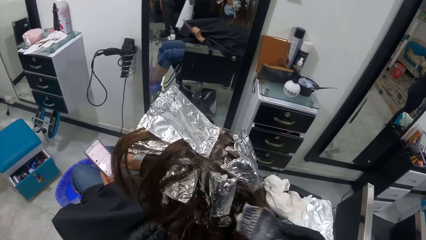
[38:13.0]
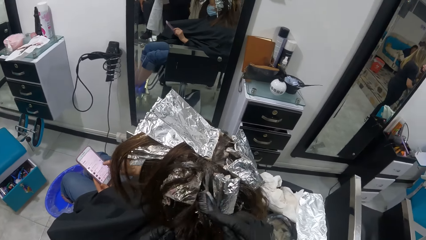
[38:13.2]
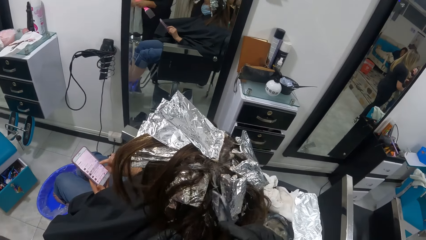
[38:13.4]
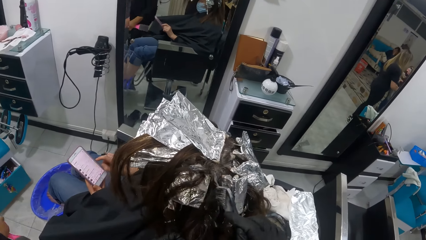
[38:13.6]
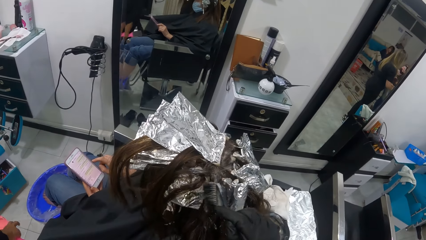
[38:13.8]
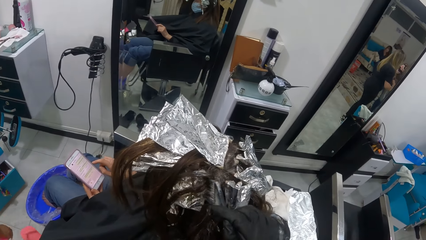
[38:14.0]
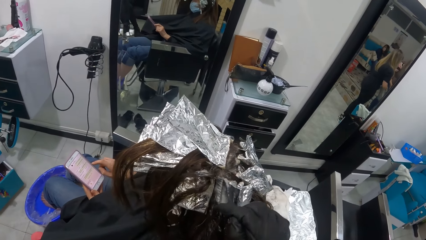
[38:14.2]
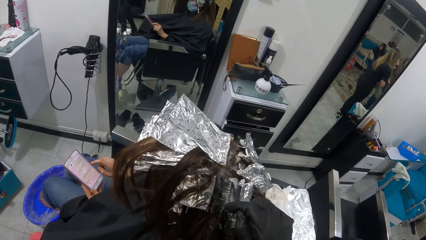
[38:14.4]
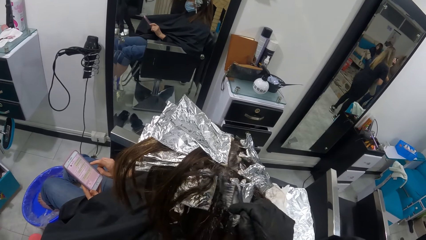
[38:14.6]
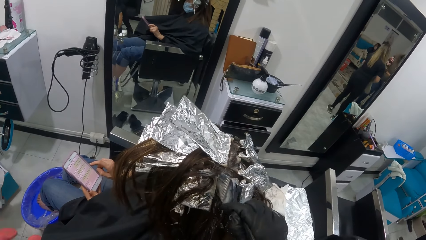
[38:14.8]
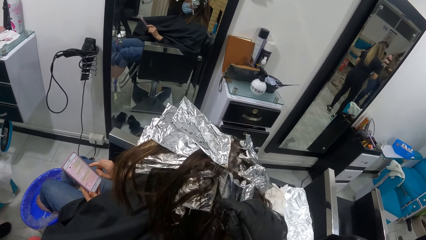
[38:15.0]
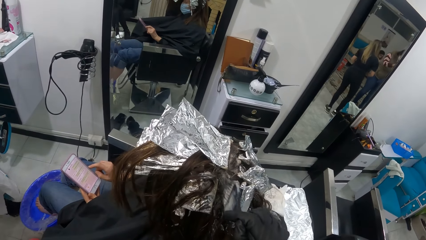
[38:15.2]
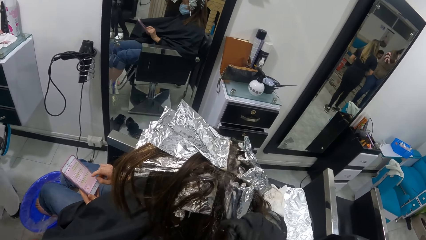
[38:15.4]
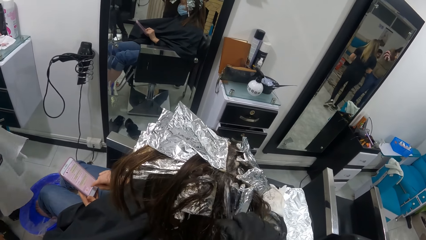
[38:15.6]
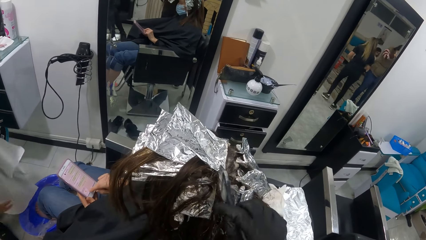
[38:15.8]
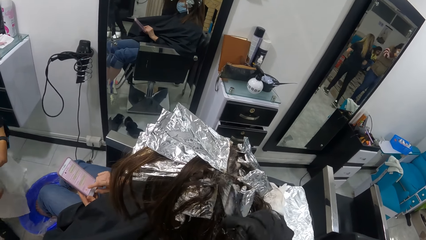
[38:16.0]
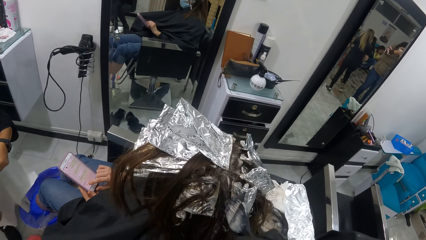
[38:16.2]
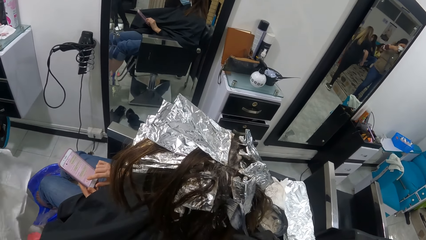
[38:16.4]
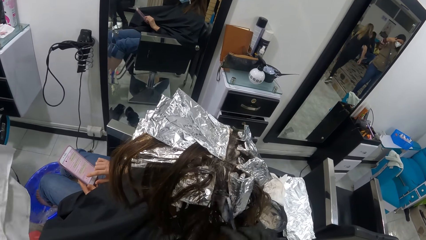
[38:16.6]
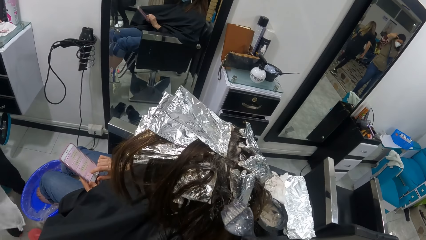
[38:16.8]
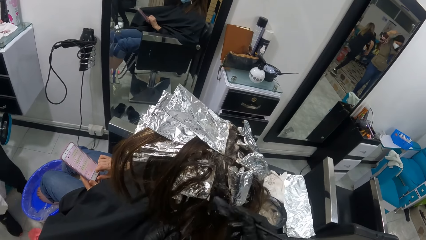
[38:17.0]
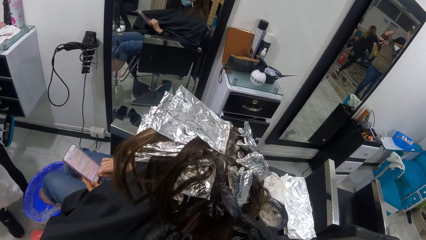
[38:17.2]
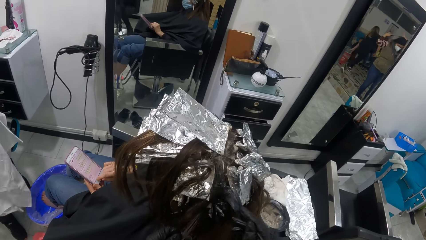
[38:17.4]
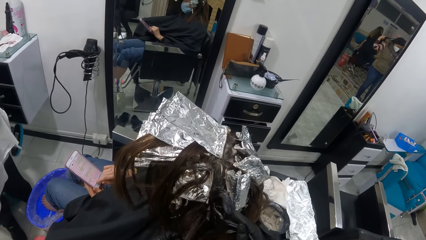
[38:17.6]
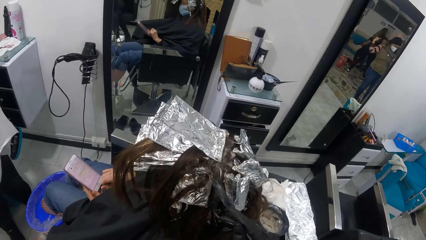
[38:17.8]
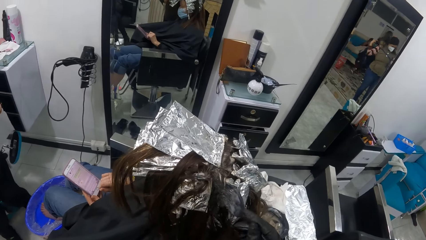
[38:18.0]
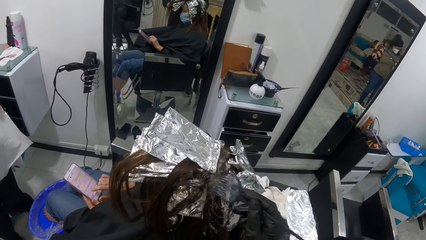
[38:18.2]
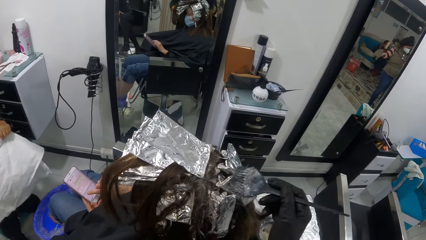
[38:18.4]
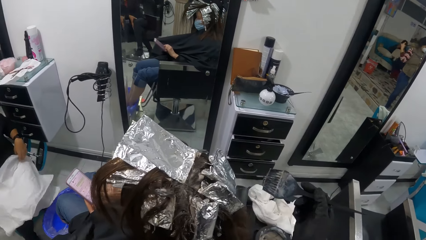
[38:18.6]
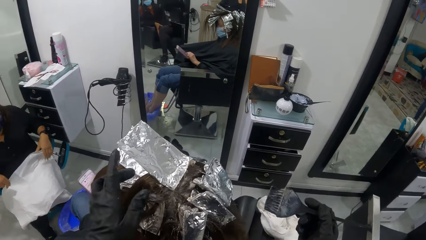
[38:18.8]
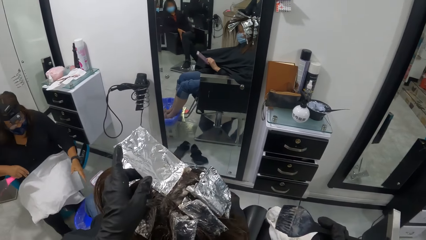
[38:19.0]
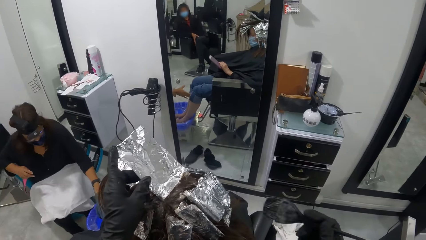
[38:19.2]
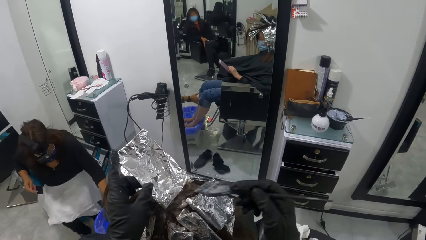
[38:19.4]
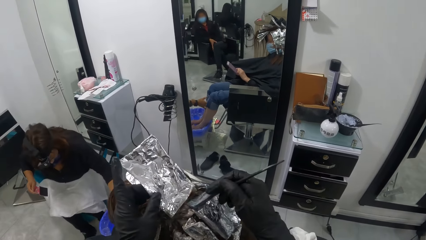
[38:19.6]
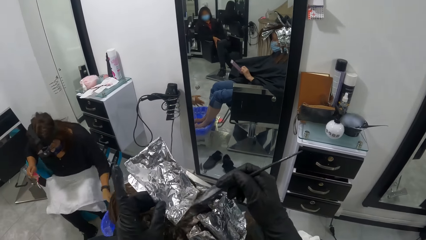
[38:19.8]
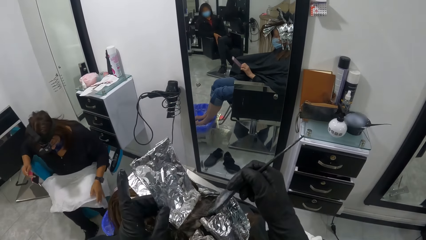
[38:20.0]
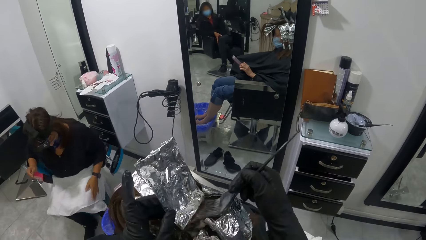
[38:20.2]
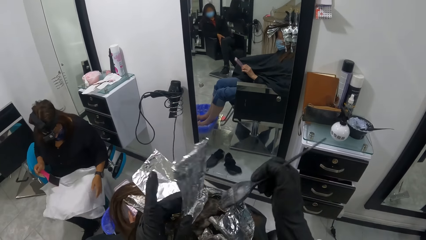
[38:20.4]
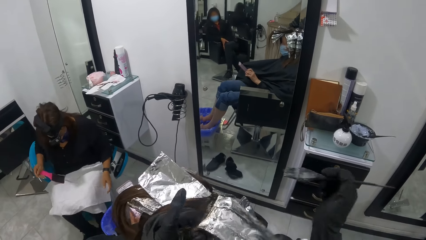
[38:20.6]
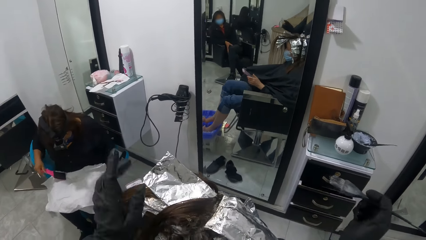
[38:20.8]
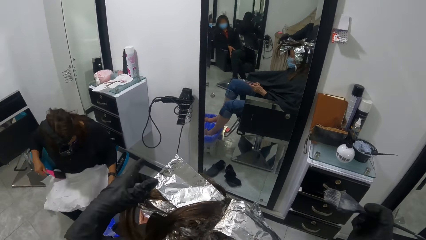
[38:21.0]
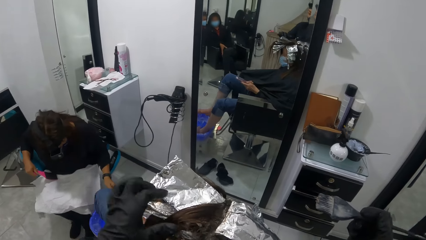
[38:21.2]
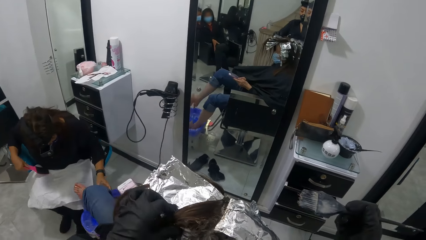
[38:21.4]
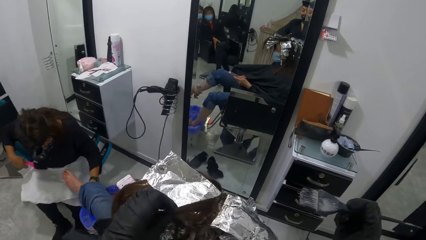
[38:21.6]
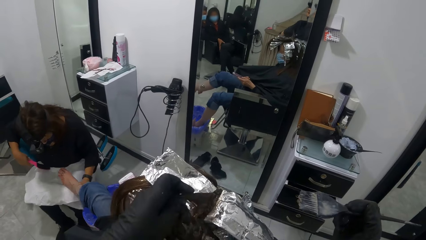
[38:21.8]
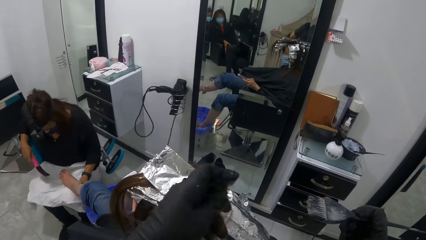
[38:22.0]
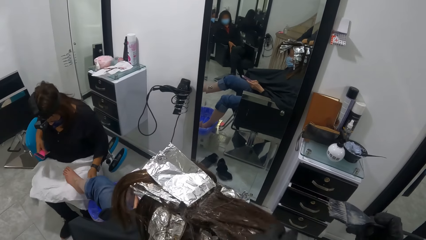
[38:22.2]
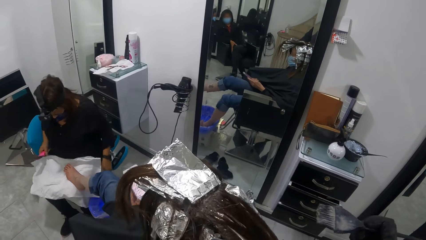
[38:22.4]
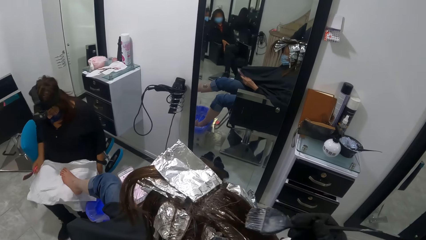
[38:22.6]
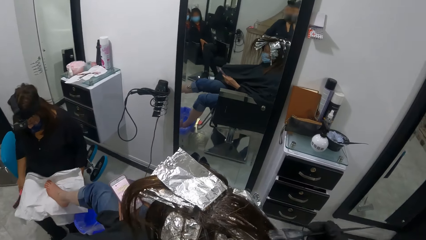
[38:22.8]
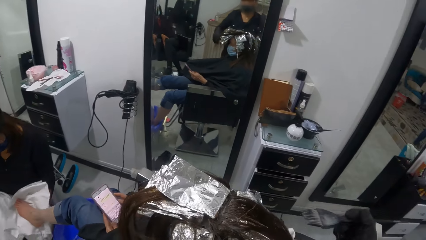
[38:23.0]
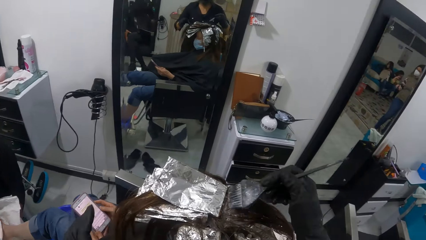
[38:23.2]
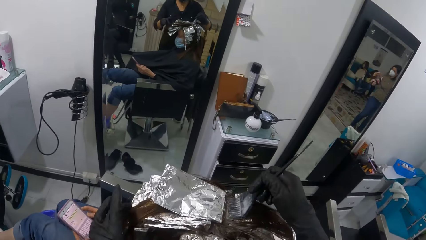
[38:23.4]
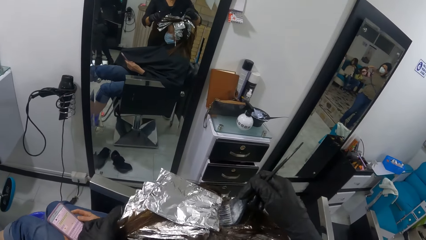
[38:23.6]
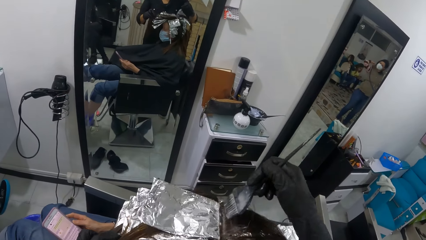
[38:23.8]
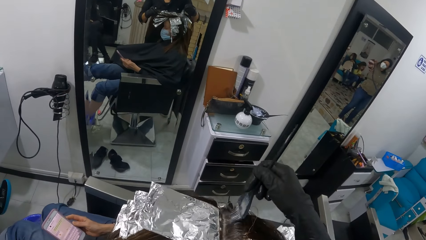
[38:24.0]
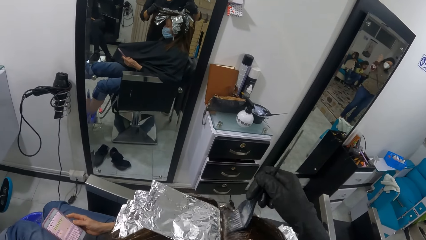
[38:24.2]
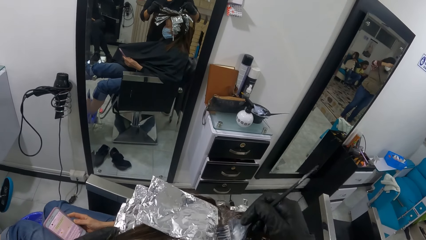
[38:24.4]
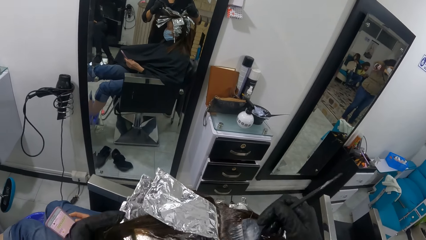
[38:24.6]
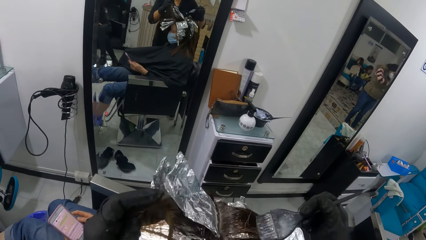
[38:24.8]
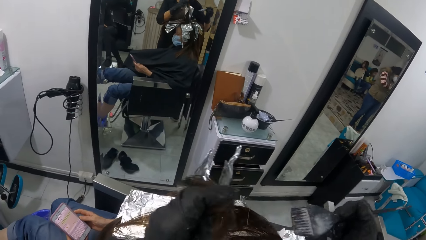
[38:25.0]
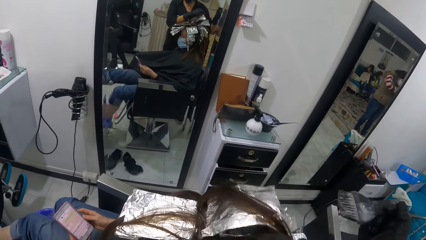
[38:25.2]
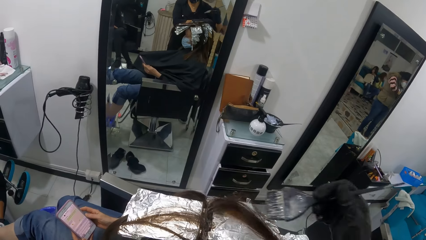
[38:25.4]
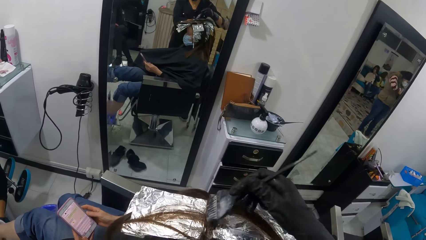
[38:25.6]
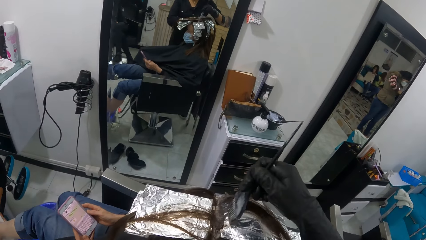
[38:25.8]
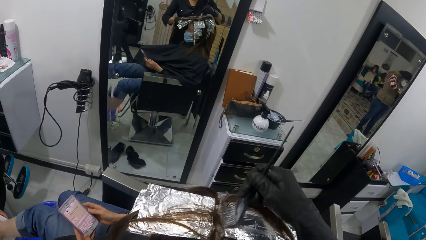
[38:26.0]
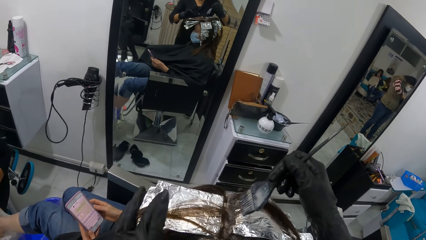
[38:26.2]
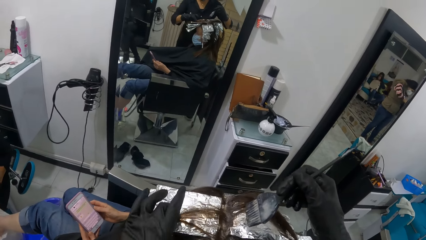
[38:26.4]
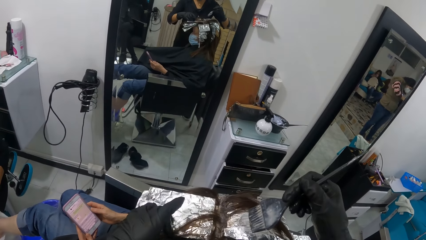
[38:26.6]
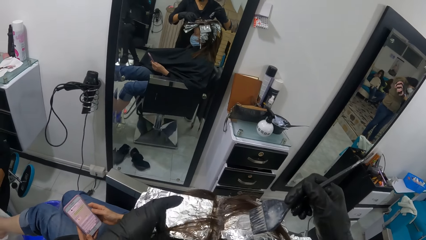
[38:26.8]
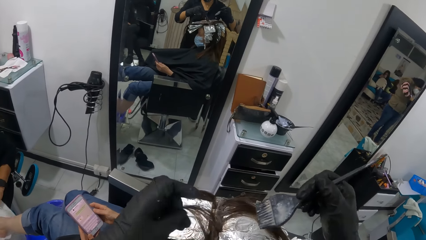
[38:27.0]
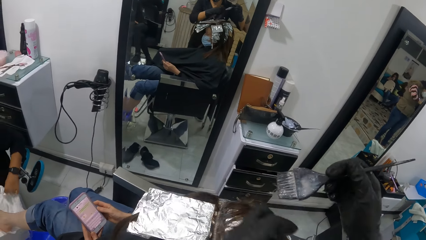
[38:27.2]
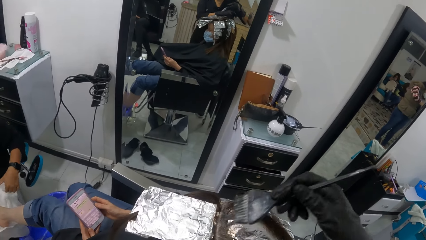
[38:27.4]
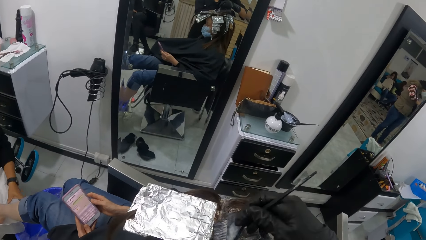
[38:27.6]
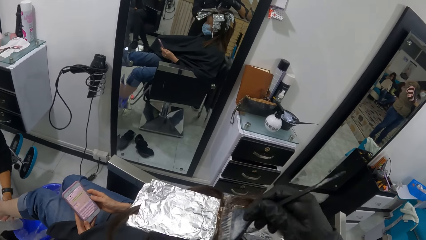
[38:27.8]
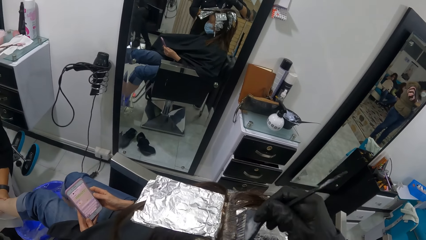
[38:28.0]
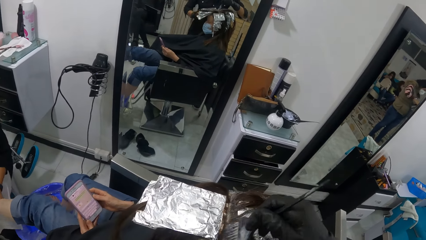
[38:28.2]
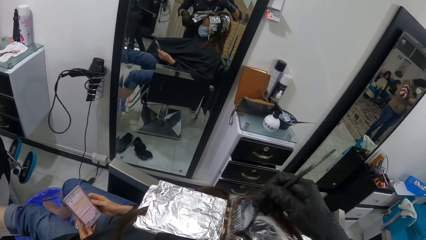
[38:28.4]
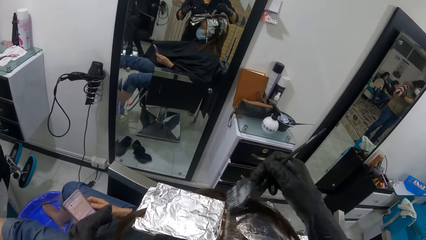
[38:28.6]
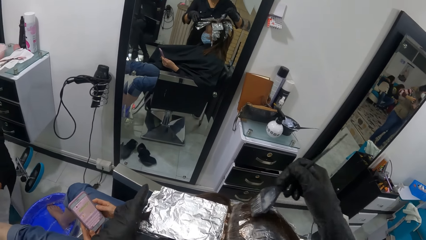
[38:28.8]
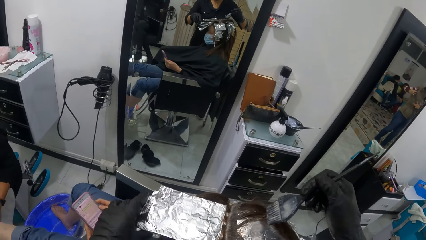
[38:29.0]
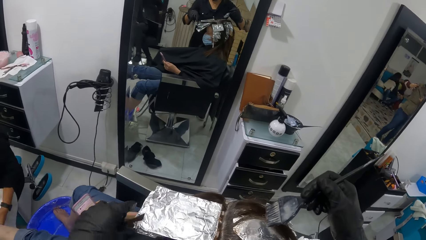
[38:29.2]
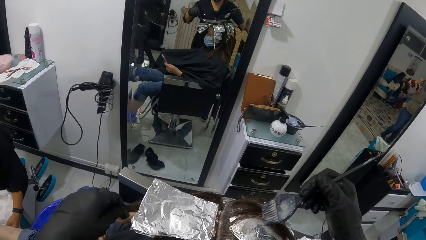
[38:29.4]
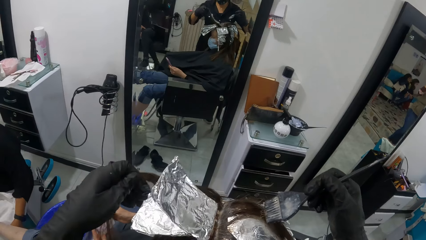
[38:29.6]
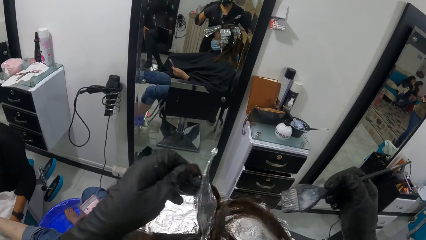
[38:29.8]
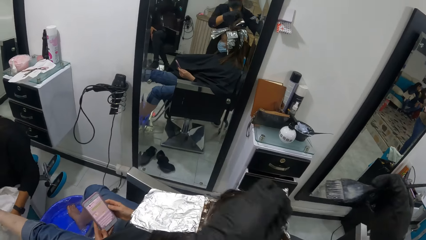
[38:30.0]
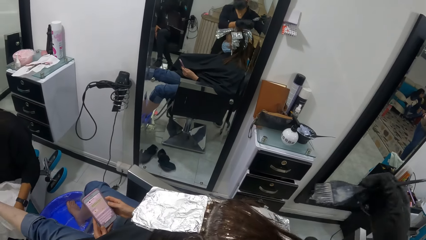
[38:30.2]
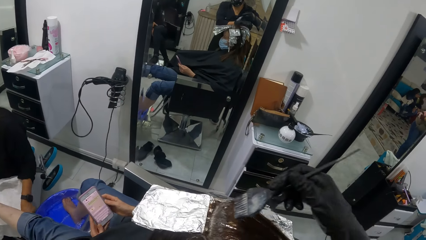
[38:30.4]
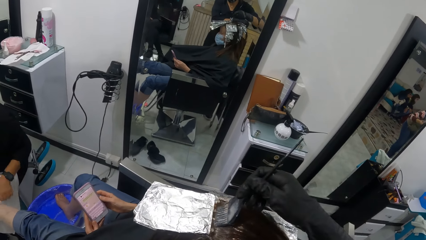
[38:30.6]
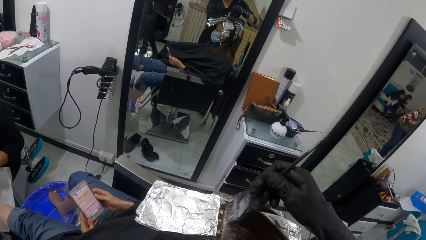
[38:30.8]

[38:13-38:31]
The camera wearer rubs the cream in the brush on the hair of the woman with her right hand. Another woman places the cloth on her lap with both hands. The other woman holds a pumice brush with her right hand. The camera wearer holds an aluminum foil on the hair of the woman with her left hand. She moves the perm paper on the woman's head with her left hand. She rubs the cream in the brush on the hair of the woman with her right hand. She moves the perm paper on the woman's head with her left hand. She holds the hair of the woman with her left hand. The other woman holds the left leg of the woman with her left hand. The camera wearer rubs the cream in the brush on the hair of the woman with her right hand. She holds the hair of the woman with her left hand. She moves the perm paper on the woman's head with her left hand. She does it again. She rubs the cream in the brush on the hair of the woman with her right hand. She holds the hair of the woman with her left hand. She moves the perm paper on the woman's head with her left hand. She rubs the cream in the brush on the hair of the woman with her right hand. She moves the perm paper on the woman's head with her left hand. She holds the hair of the woman with her left hand.
